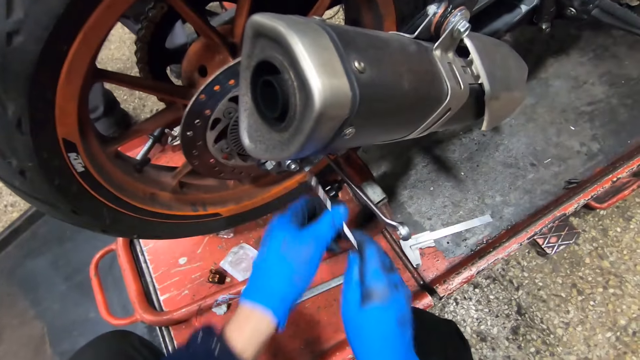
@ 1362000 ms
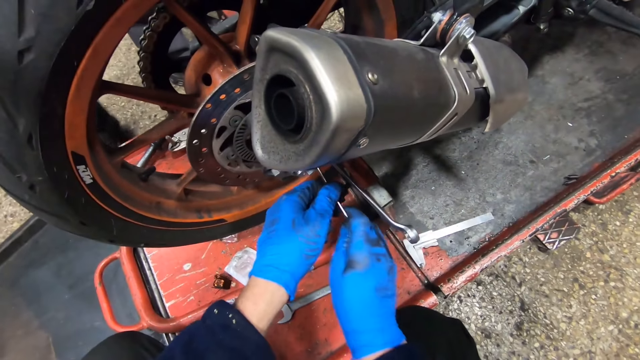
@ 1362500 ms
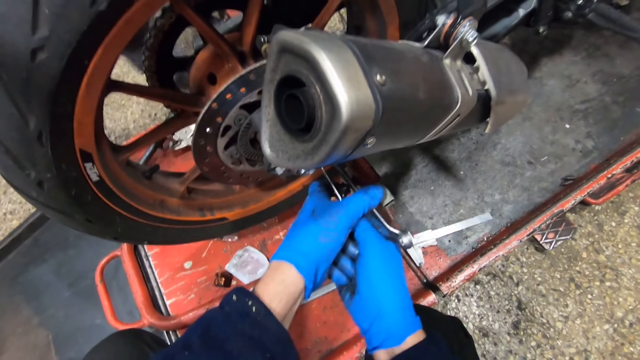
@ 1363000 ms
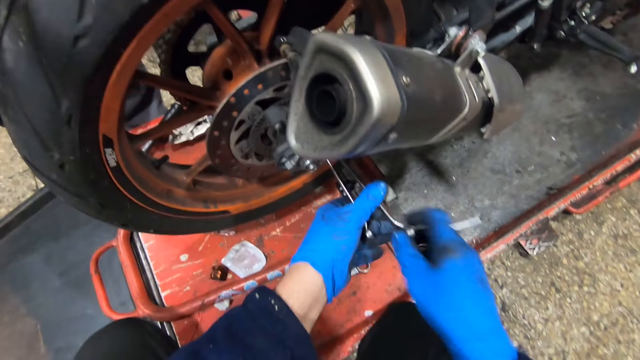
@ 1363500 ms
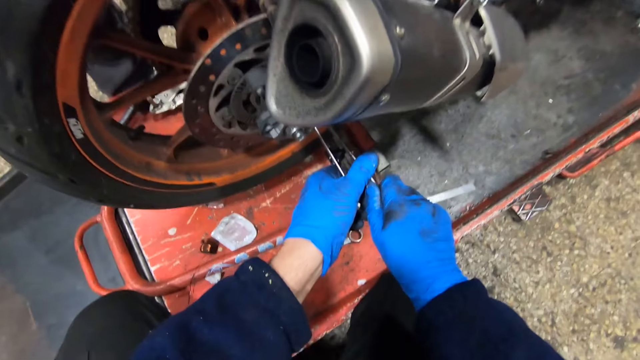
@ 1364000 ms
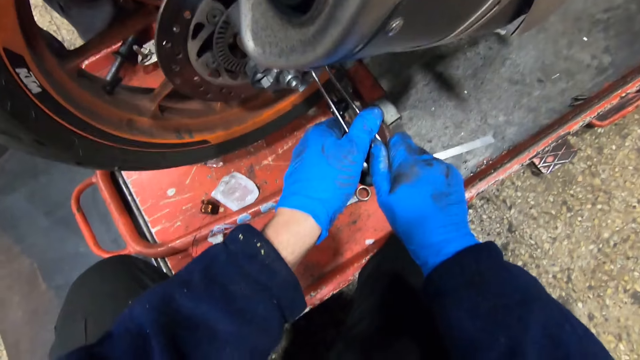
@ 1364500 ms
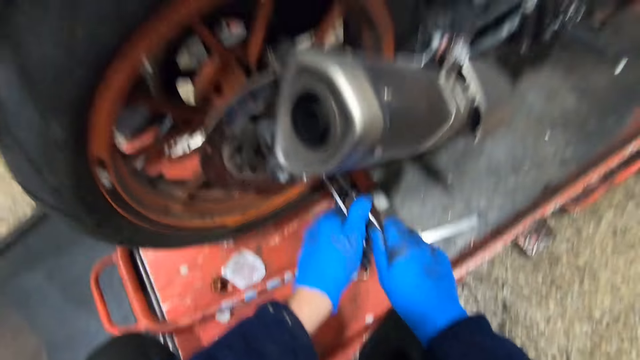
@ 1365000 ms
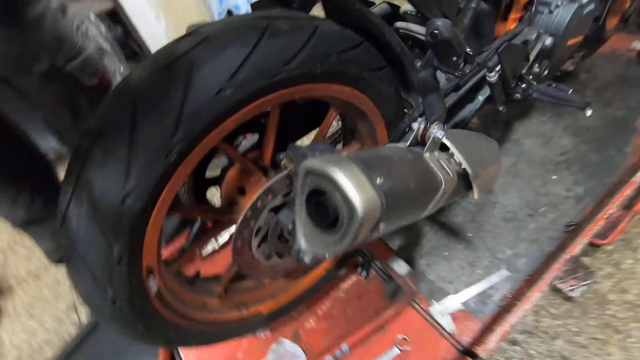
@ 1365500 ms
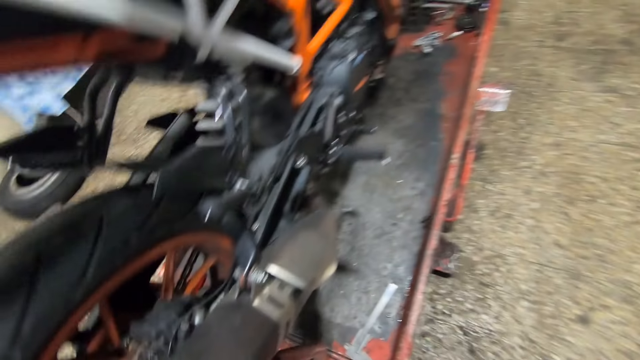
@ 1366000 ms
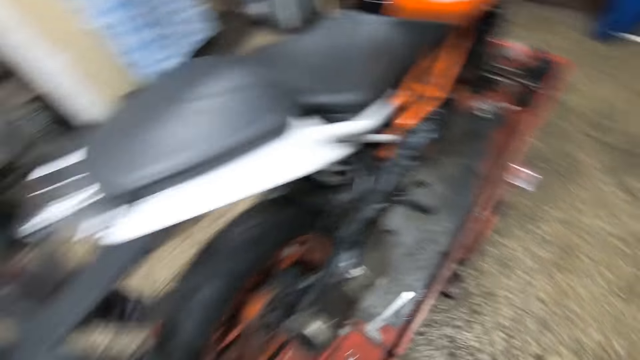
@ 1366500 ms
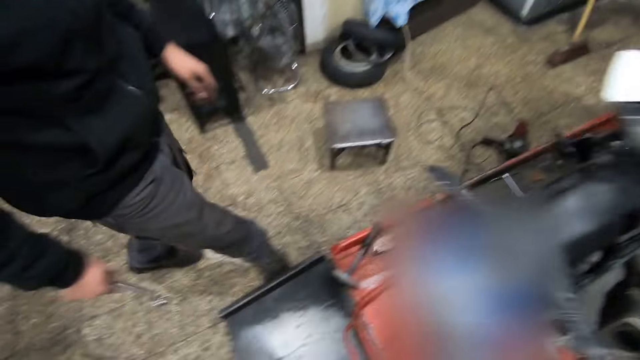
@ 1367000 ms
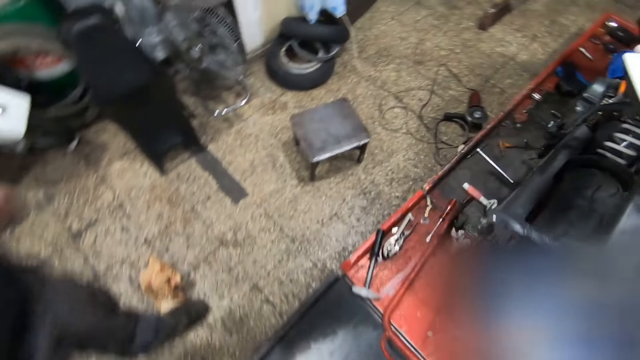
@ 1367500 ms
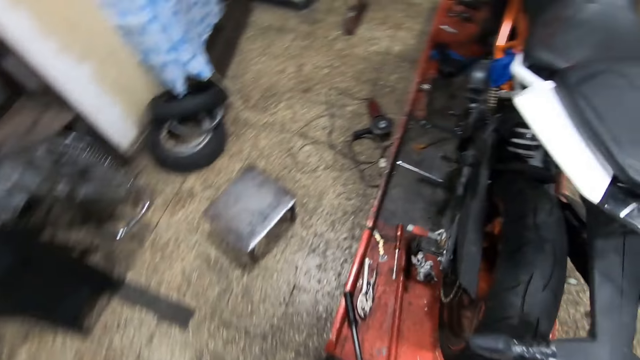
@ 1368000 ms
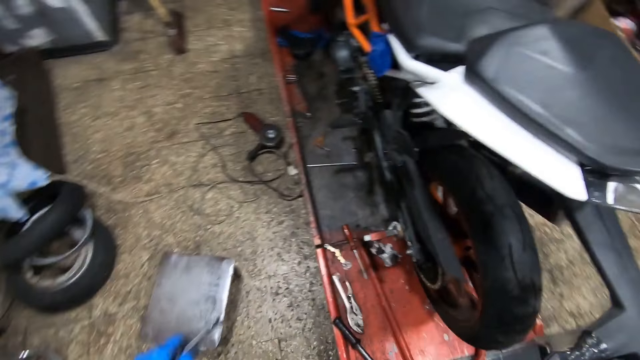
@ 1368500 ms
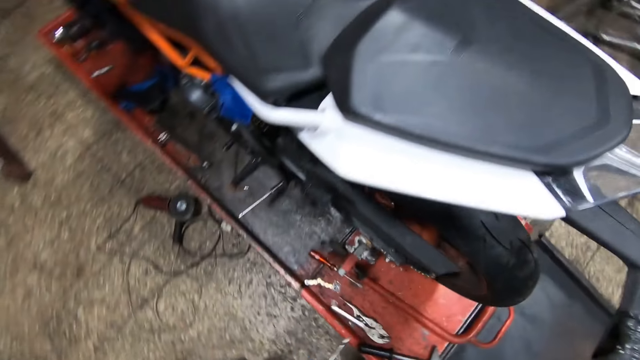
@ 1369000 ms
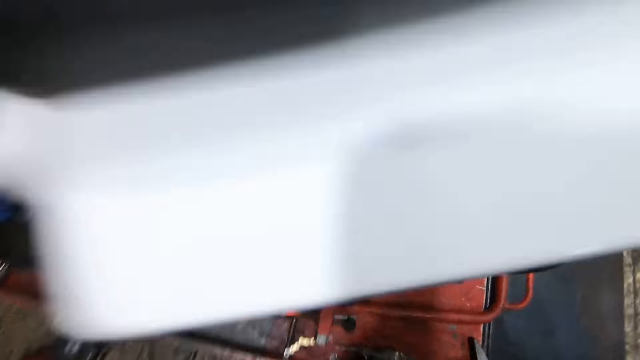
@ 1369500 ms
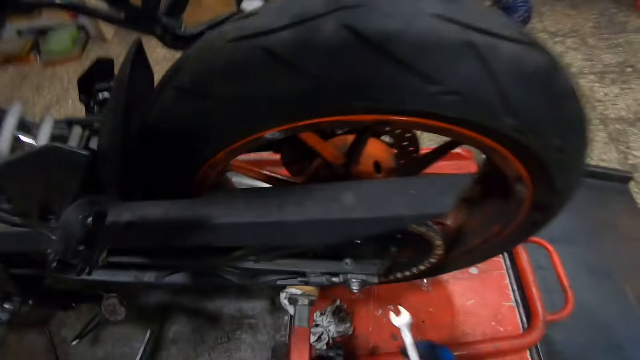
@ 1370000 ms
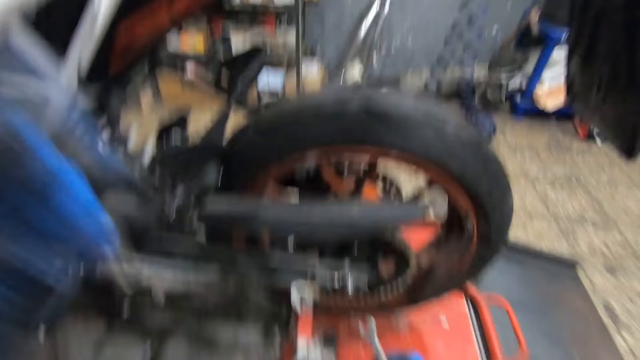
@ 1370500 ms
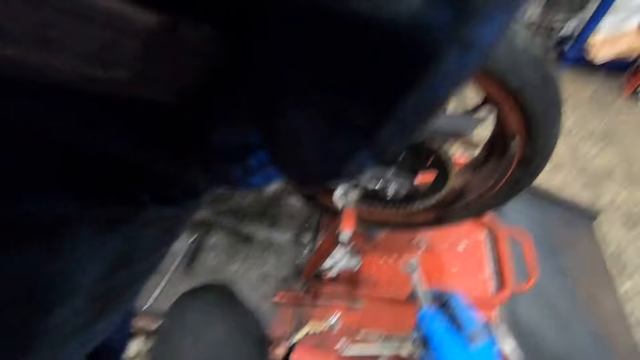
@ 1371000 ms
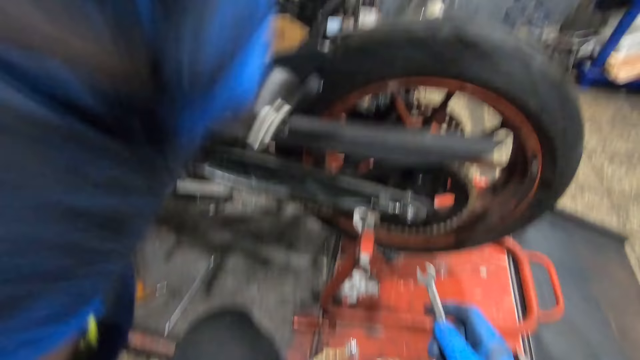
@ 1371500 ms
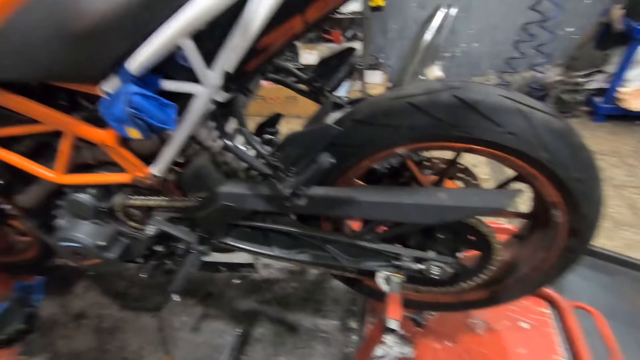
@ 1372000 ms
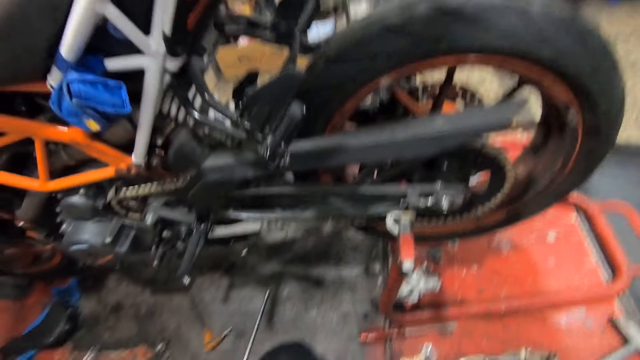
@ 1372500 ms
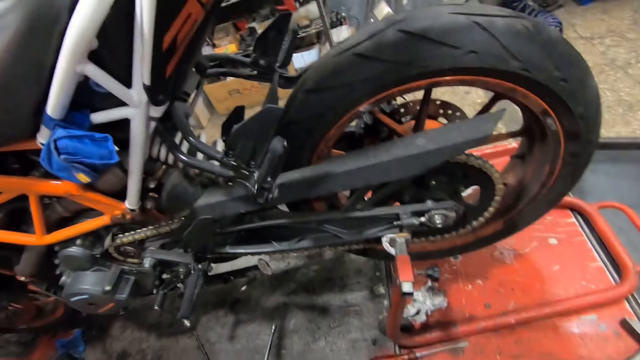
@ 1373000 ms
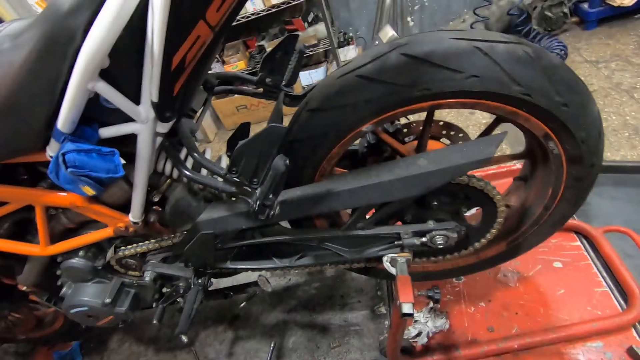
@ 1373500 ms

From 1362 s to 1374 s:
The camera wearer picks up the spanner or hand wrench from the work bench with his right hand. He tightens the bolt on the bike with the spanner in his two hands. He tightens the bolt on the bike with the two spanners in his hands. He holds the hand wrench on the bike. He removes the spanners from the bike with his two hands and stands up. He walks around the bike. He walks past the man. He sits on the stool on the floor. He adjusts the camera on his head with his left hand. He looks at the bike.
